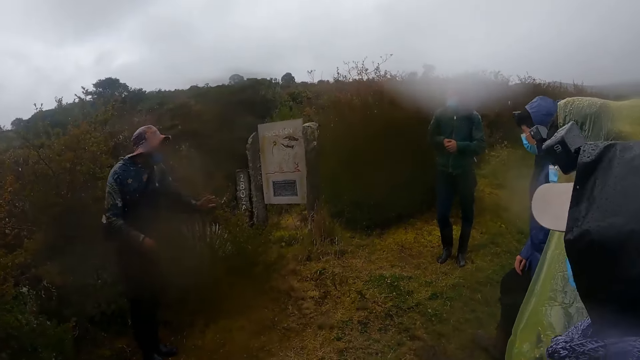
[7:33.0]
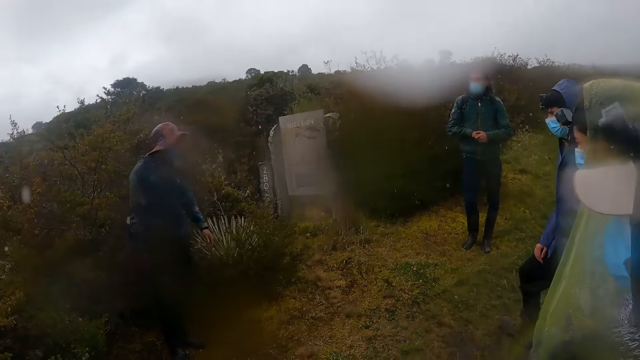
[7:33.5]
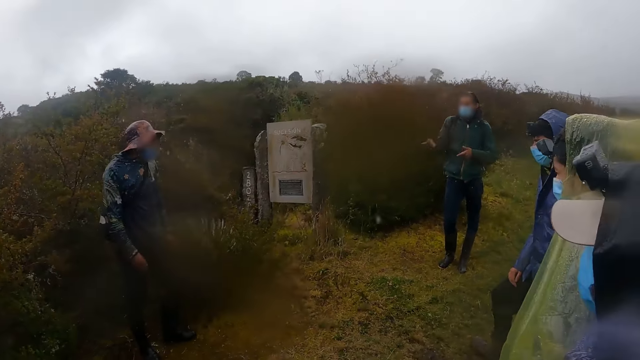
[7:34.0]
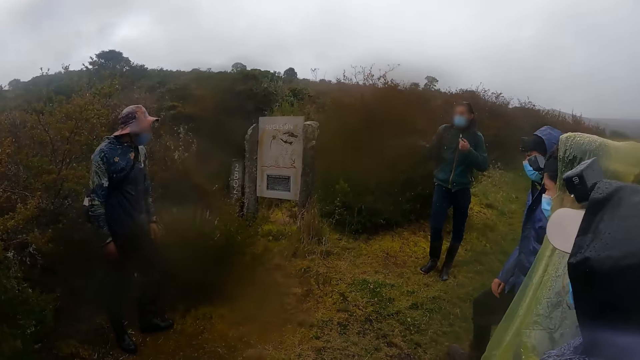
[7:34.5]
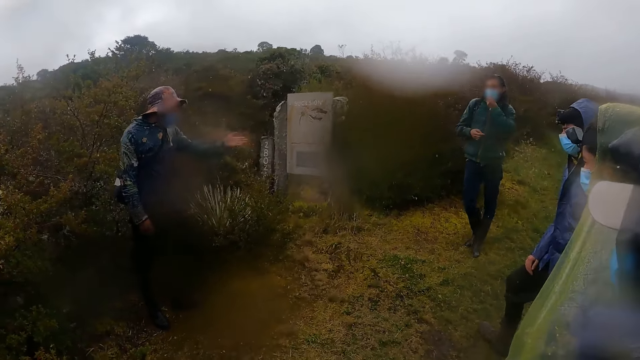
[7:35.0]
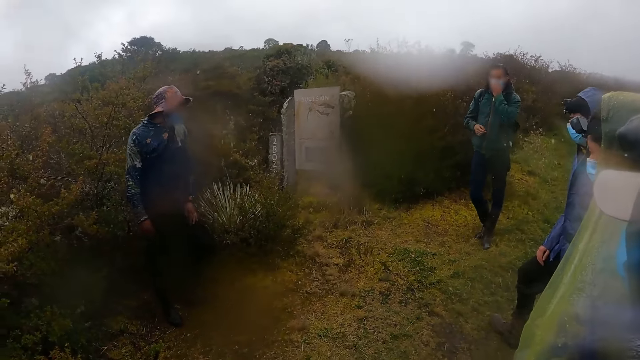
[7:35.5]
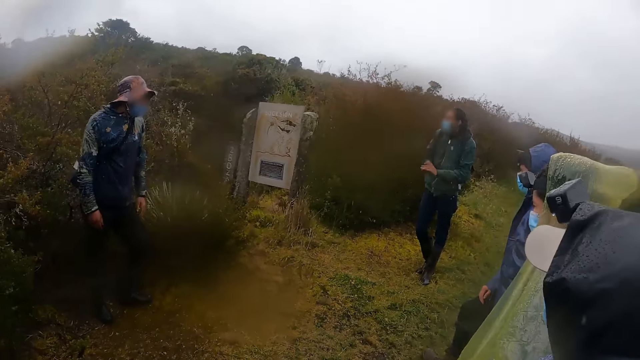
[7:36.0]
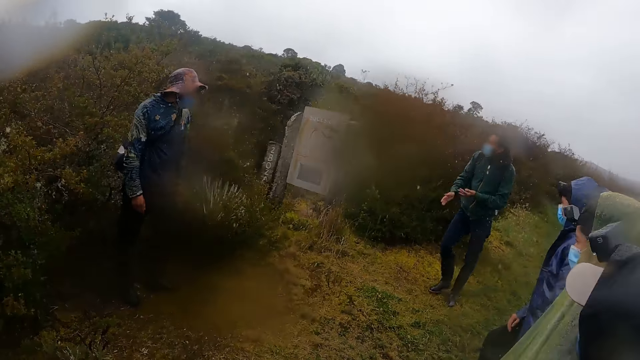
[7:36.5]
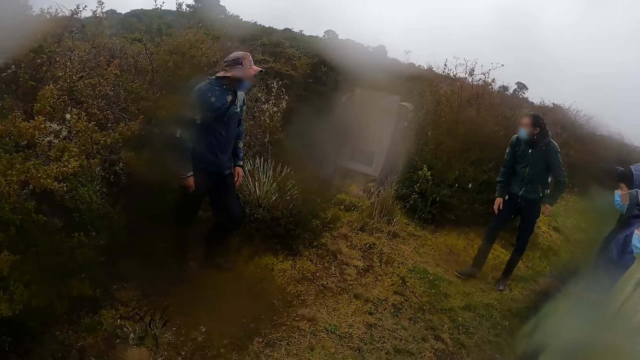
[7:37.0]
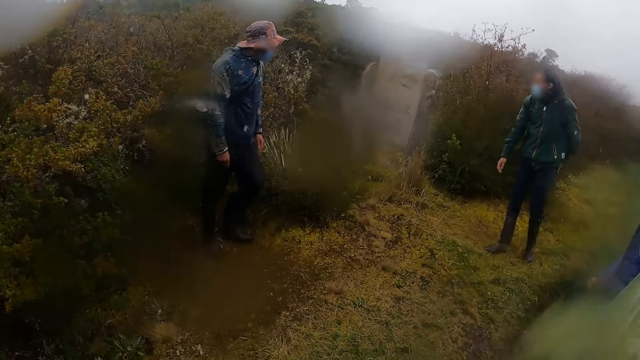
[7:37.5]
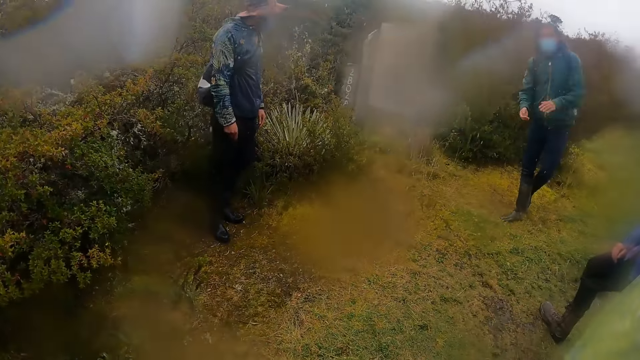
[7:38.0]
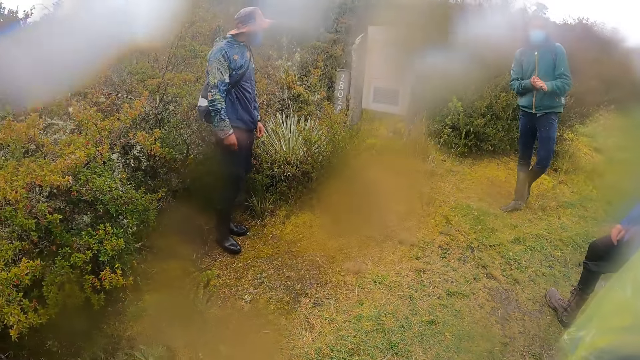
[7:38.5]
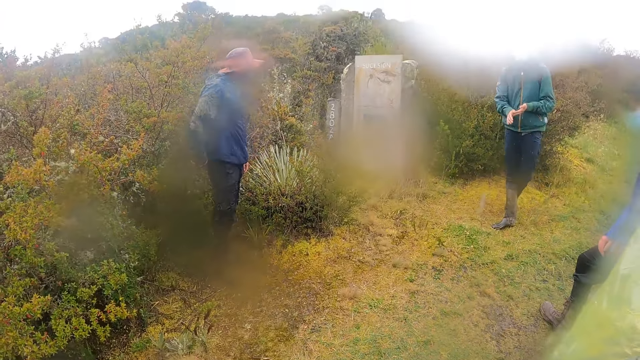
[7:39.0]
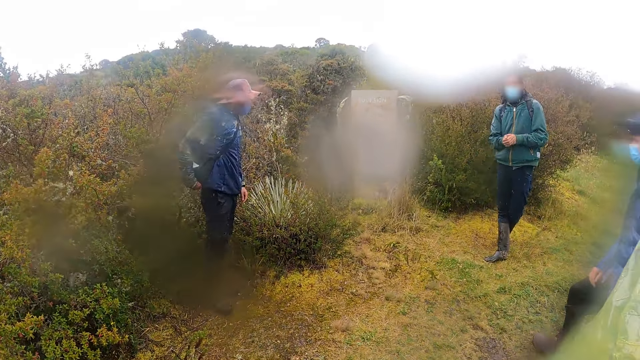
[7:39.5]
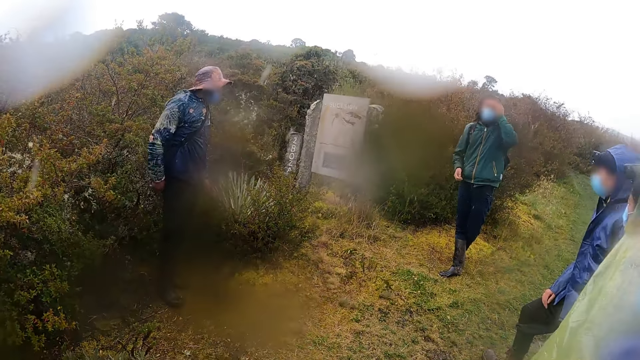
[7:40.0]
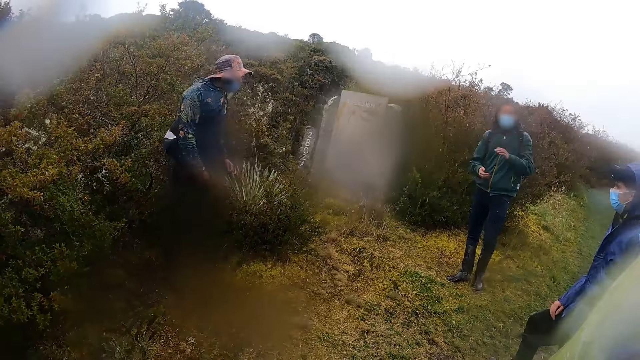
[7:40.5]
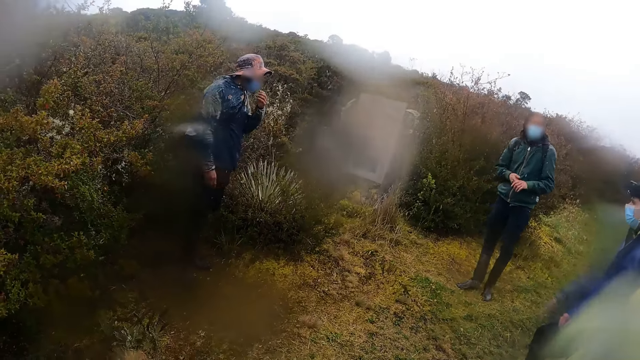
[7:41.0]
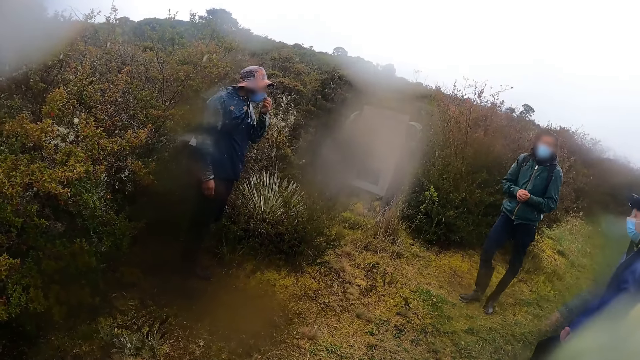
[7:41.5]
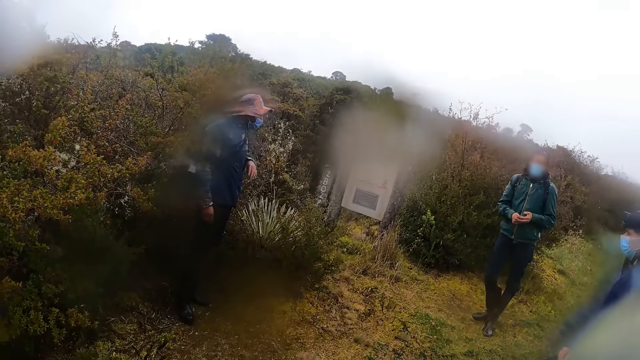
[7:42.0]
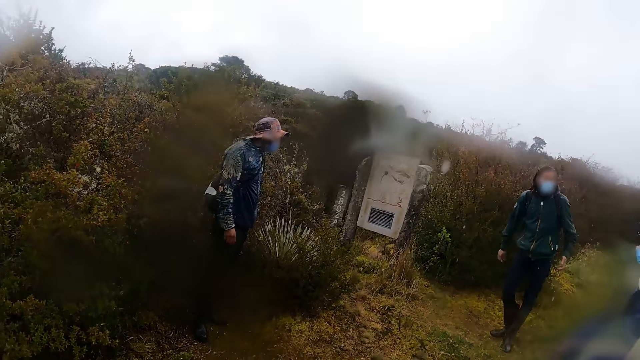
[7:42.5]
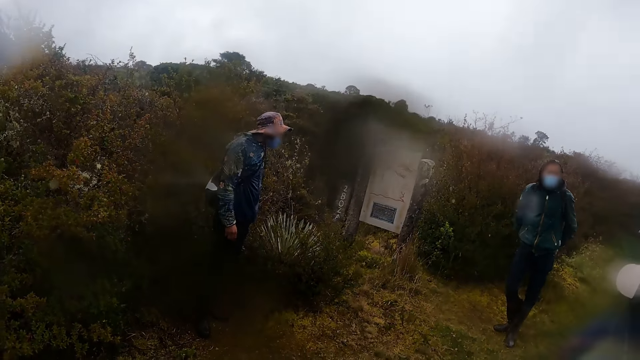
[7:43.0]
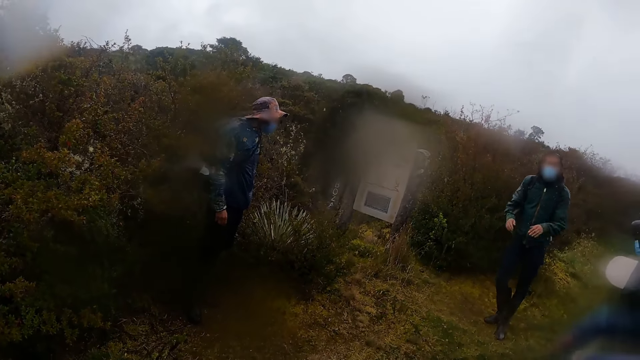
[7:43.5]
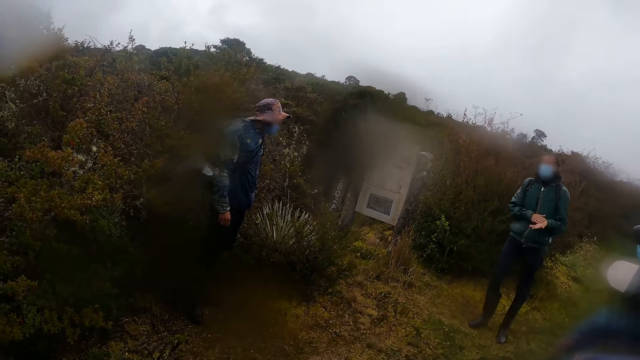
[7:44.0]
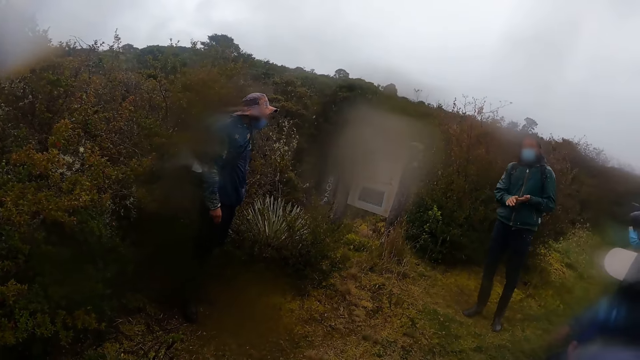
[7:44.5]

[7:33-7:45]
A man talks to another man. A third man touches a facemask on his face with his left hand. The second man talks to the first man. The first man talks to people. The third man touches his head with his left hand. A fourth man touches the facemask on his face with his left hand.

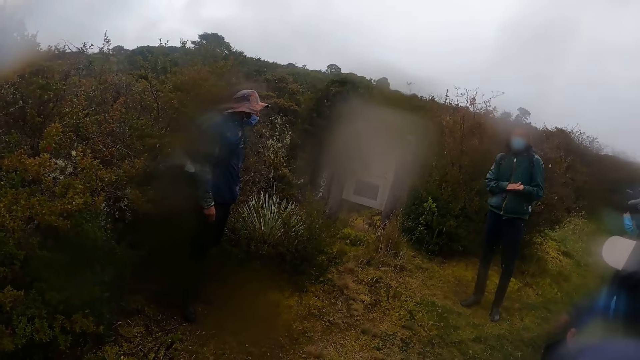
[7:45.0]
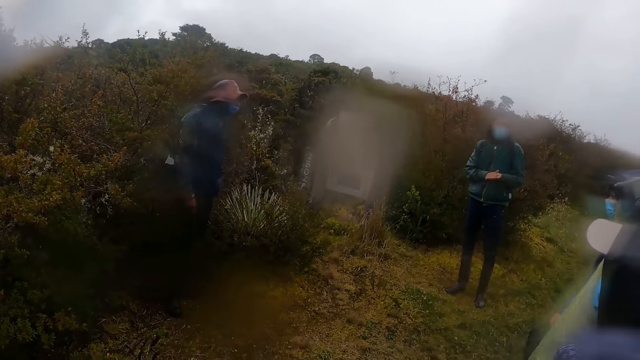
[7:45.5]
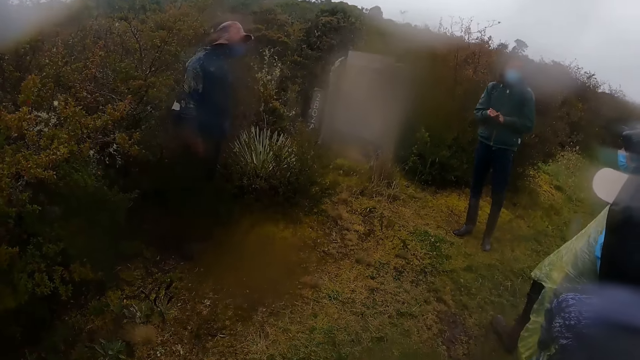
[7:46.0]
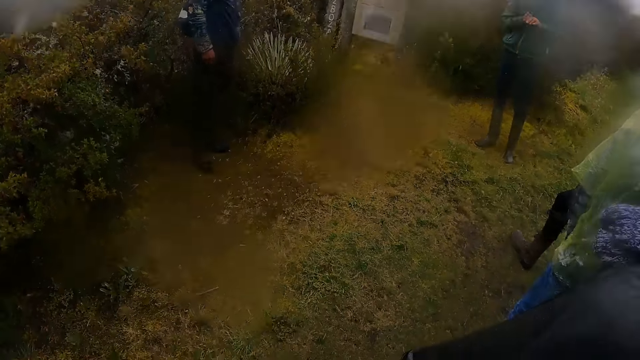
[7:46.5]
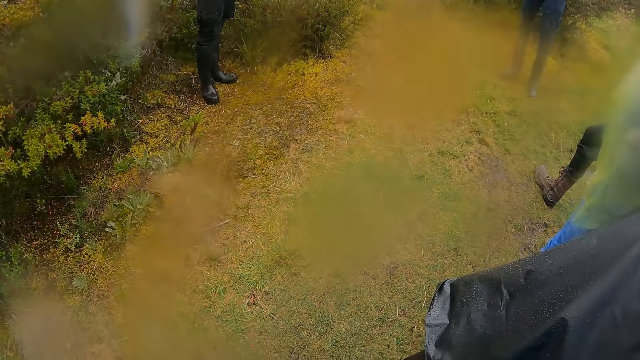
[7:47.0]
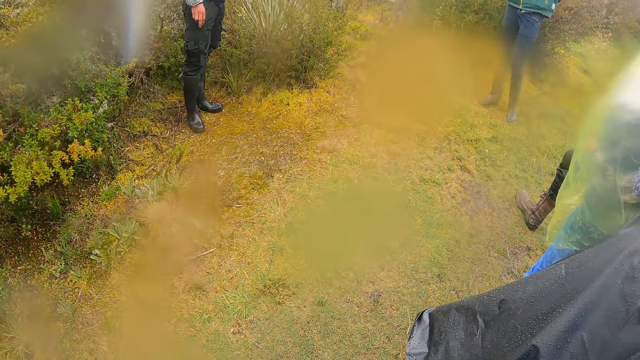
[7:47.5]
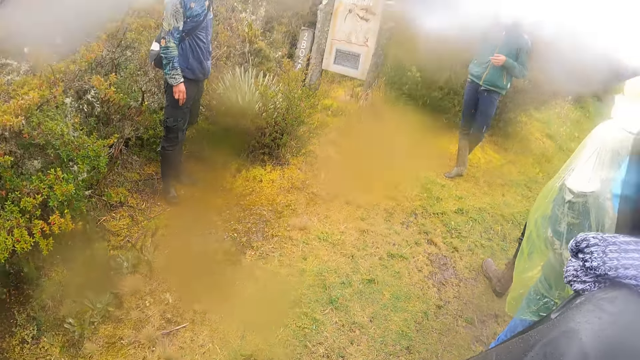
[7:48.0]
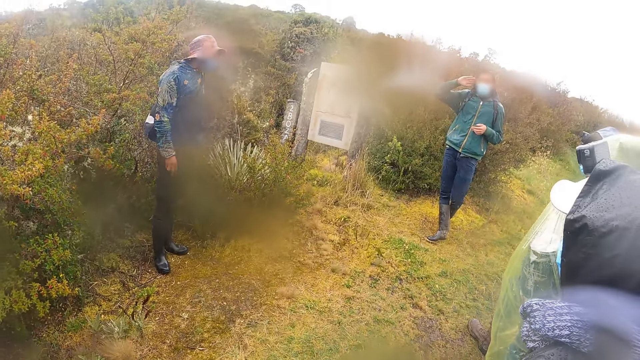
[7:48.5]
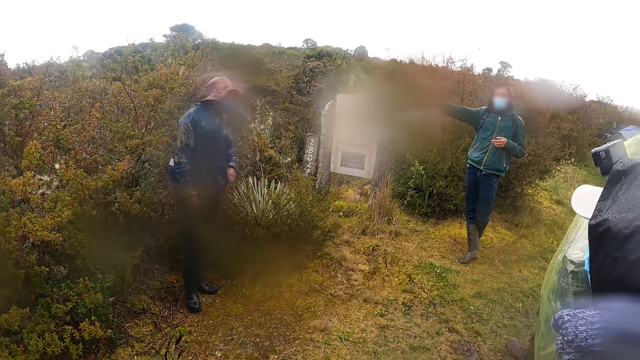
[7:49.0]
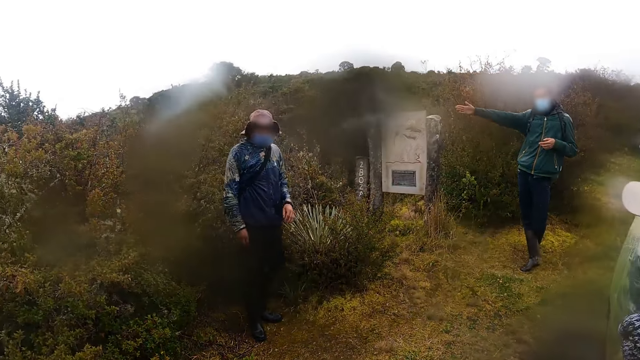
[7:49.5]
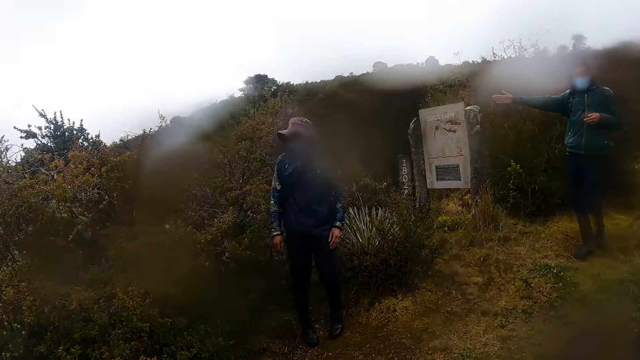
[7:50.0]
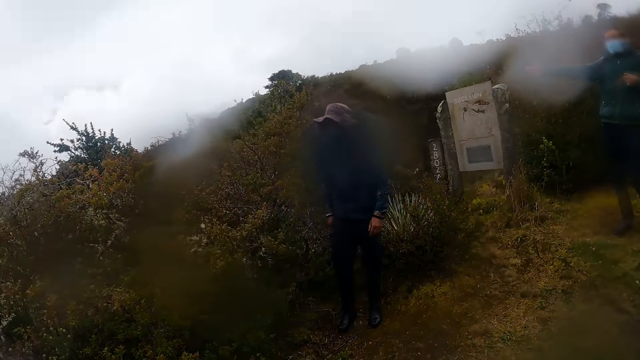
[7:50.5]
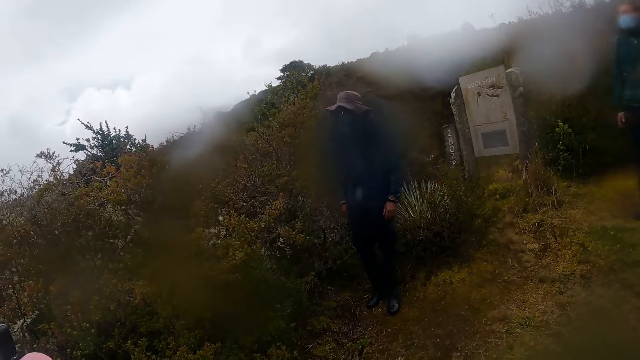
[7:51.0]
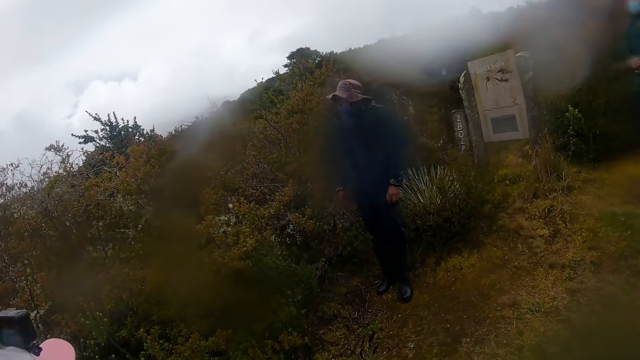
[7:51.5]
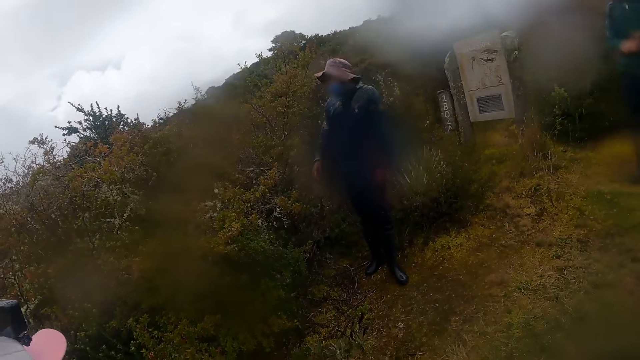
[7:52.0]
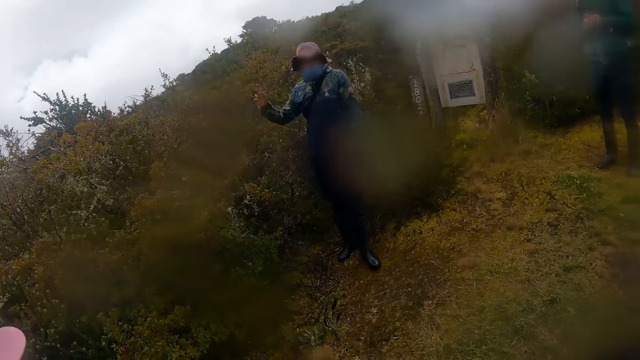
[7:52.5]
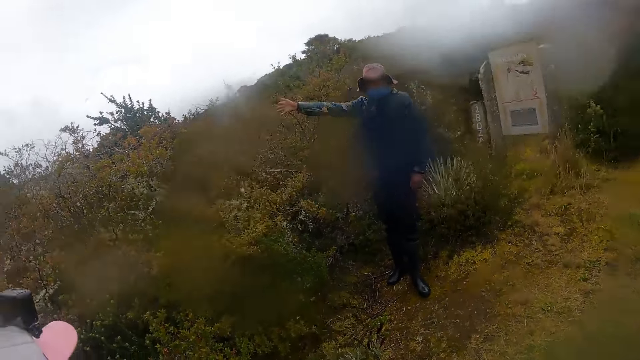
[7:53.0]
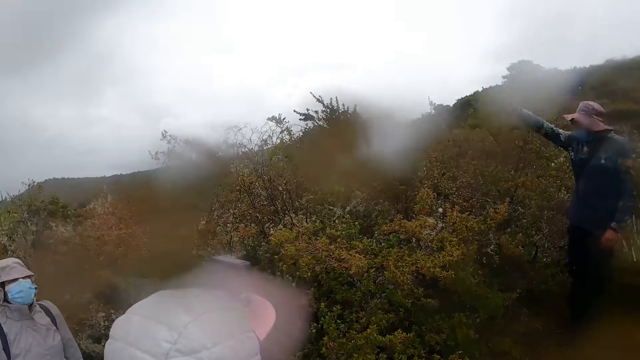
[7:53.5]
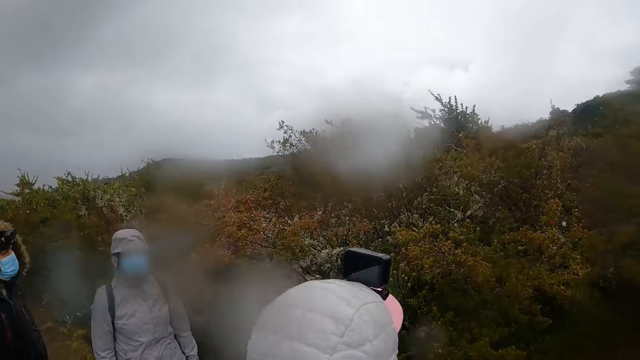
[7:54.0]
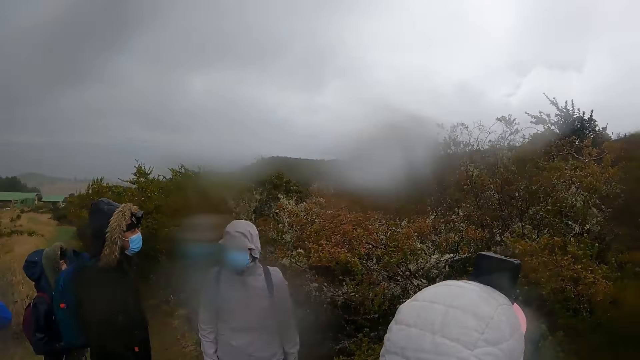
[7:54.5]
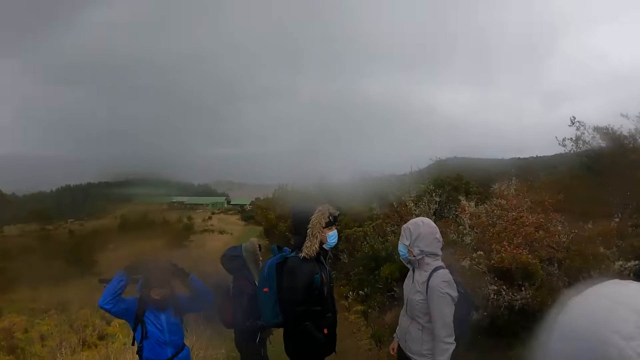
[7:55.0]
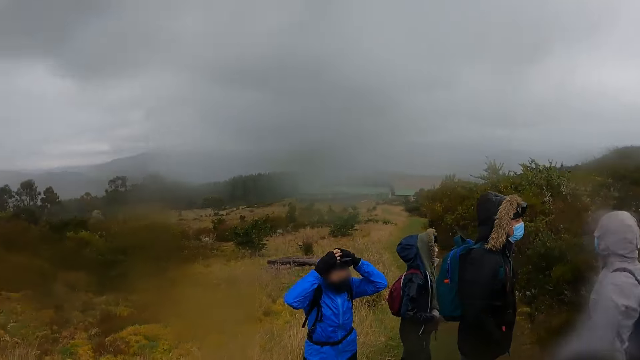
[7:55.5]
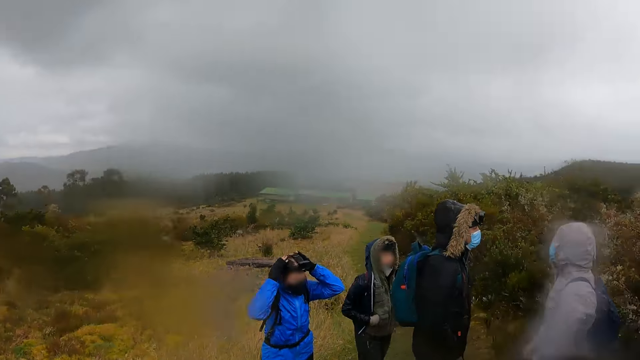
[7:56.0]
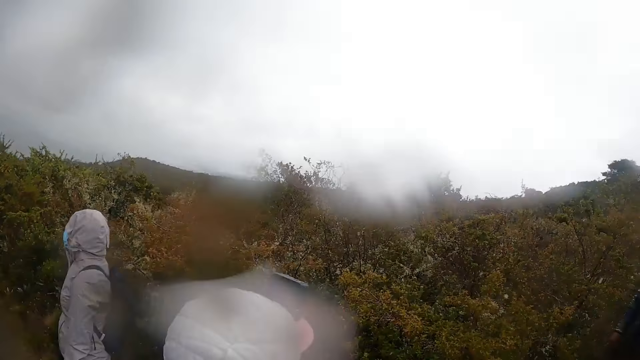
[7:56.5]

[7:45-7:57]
A man lifts up the hand. Another man lifts up the hand. The camera wearer moves around the field. A woman touches her head with both hands.
